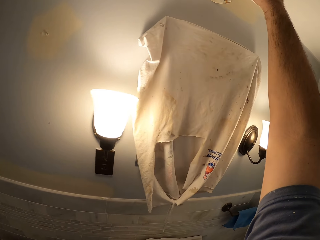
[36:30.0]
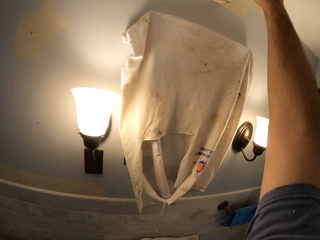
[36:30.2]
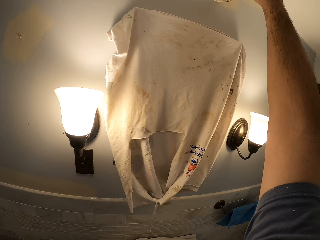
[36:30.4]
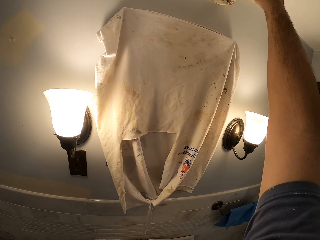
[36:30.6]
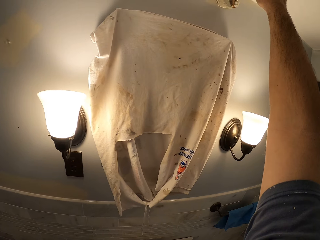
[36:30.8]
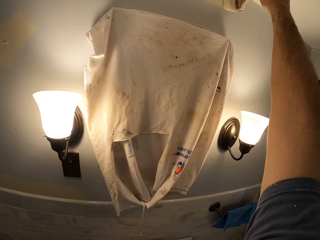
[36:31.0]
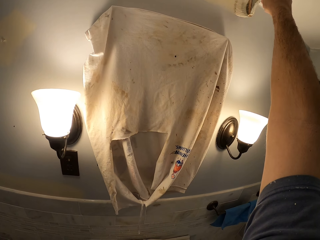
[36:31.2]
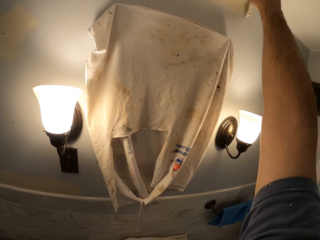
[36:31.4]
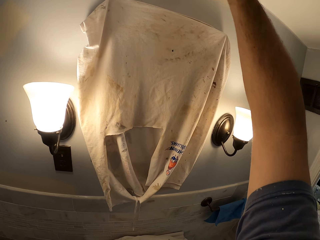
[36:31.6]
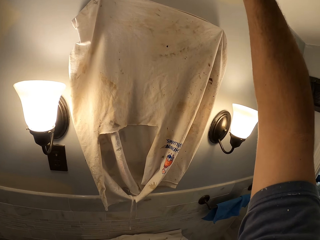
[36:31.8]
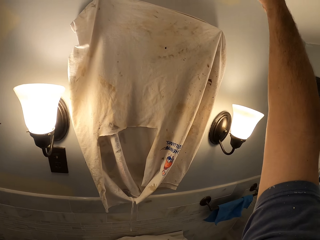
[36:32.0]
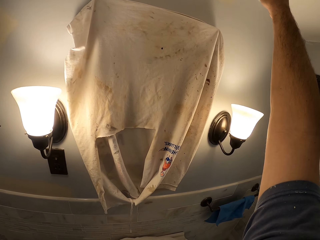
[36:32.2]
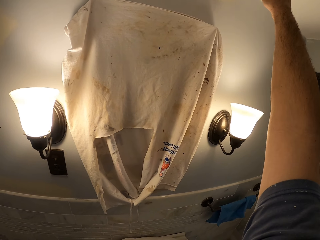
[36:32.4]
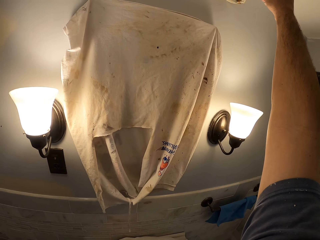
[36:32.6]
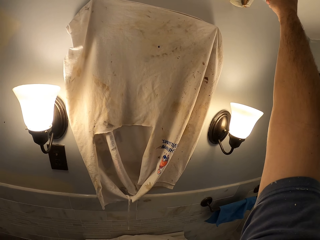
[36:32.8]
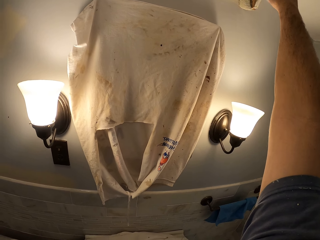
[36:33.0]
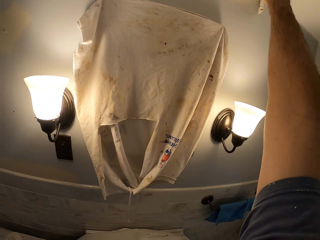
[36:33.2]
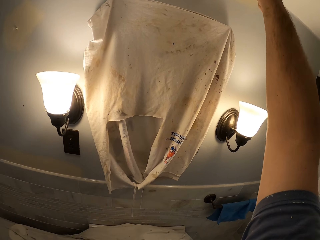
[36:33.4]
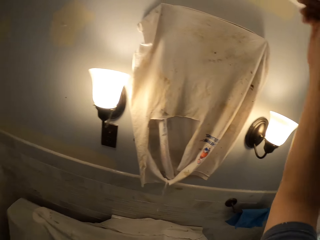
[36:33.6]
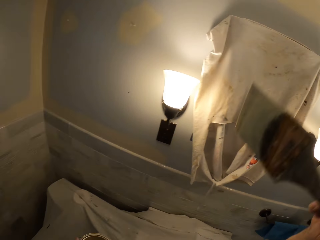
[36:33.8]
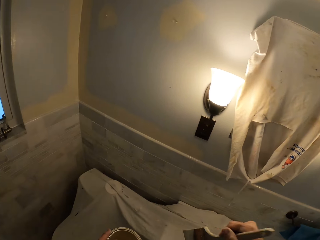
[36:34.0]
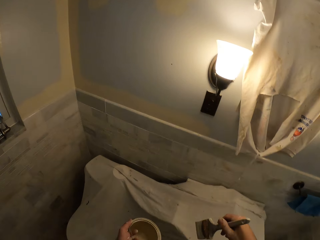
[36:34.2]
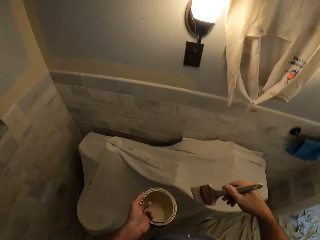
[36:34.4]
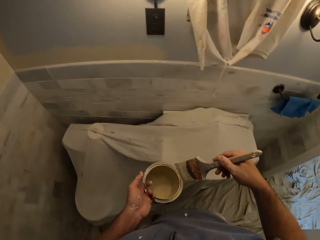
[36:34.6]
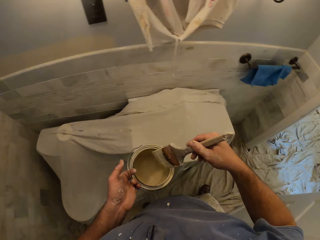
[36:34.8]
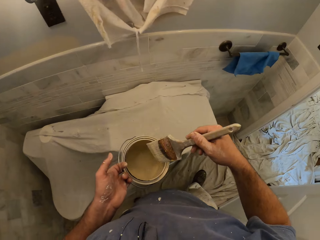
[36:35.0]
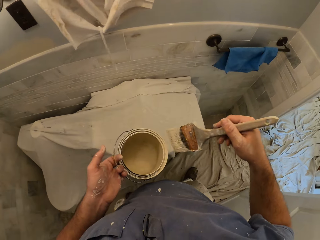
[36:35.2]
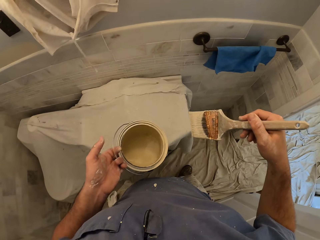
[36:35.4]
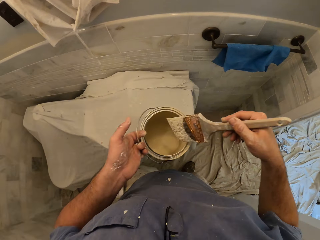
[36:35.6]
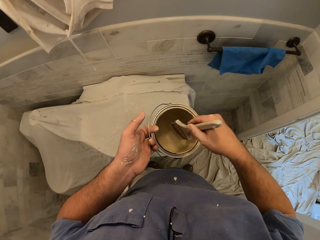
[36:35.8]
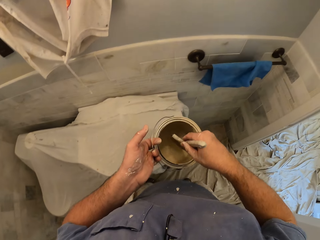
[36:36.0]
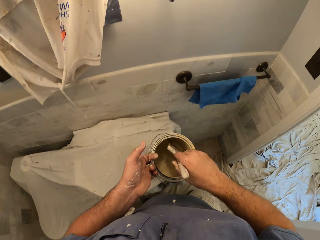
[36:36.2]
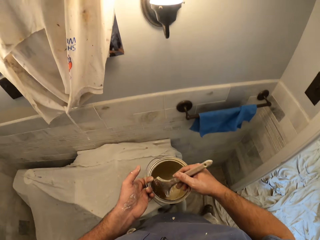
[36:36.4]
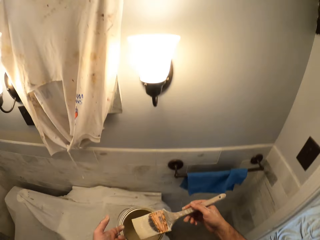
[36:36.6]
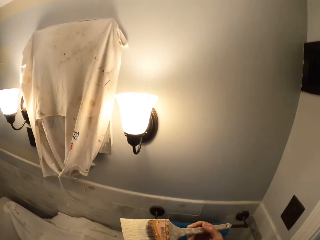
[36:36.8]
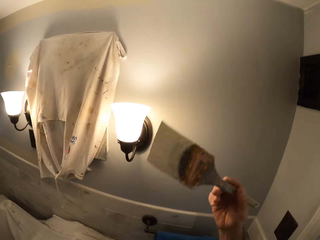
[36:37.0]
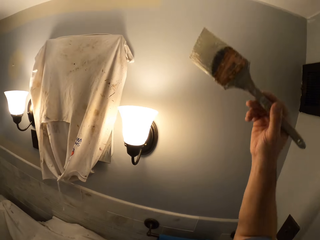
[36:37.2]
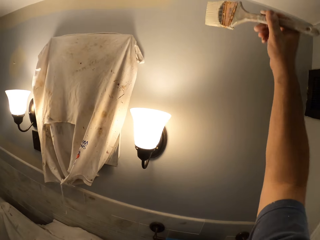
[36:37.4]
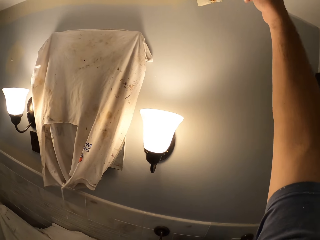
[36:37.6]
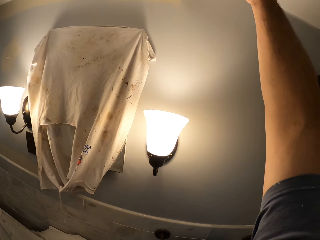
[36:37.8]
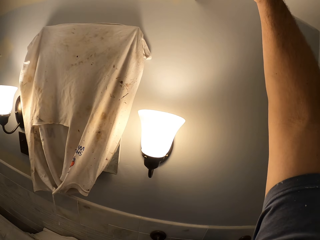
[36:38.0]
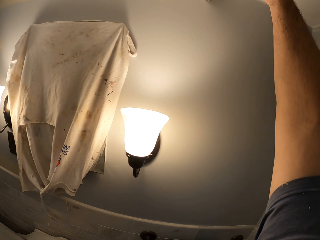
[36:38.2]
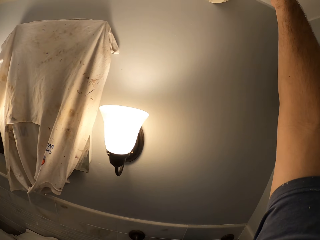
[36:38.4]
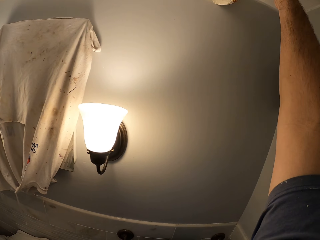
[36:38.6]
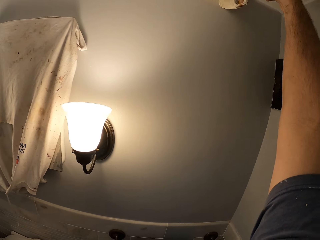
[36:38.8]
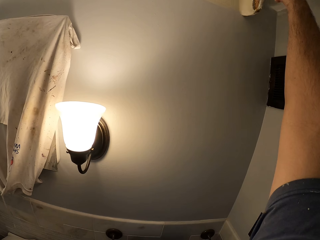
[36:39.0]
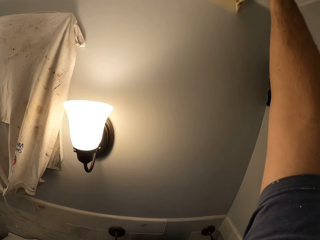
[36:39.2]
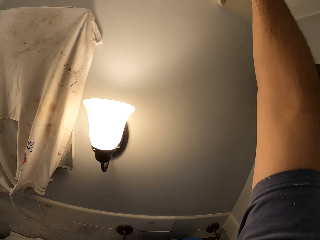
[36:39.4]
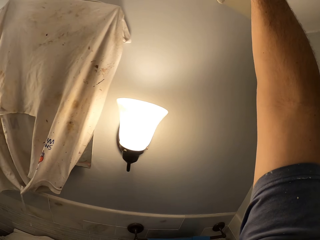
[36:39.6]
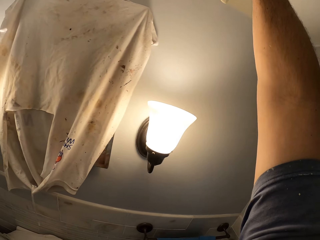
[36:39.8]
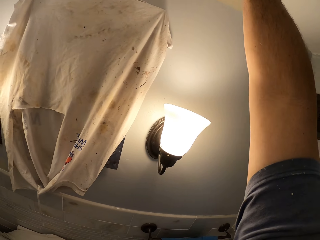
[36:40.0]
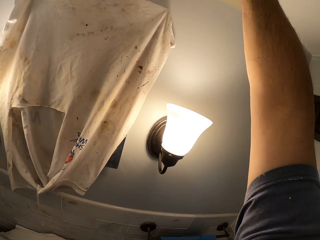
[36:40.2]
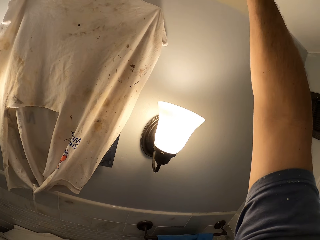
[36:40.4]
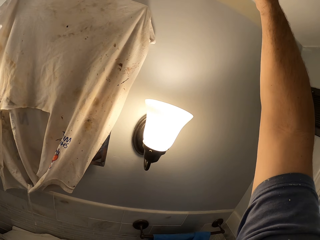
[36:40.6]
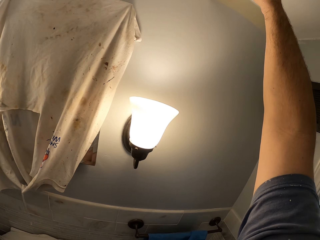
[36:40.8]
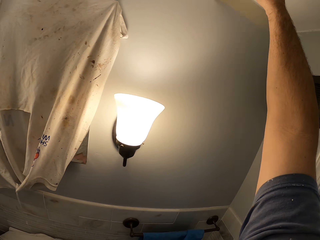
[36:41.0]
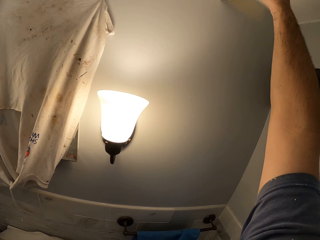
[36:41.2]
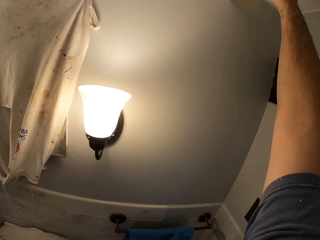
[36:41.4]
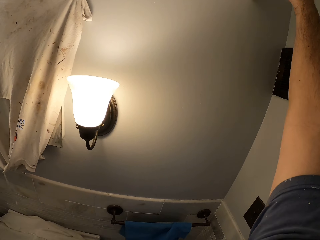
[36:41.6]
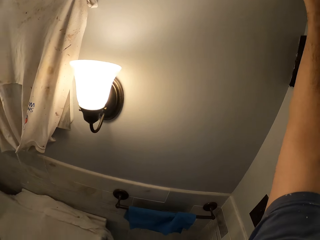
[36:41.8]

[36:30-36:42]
The camera wearer moves the paint brush towards the paint can. He makes some steps. He dips the paint brush in the paint can. He paints the wall with the paint brush in his right hand.

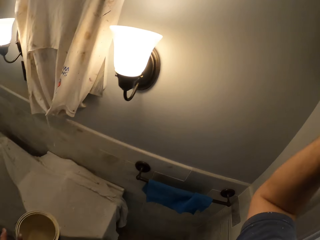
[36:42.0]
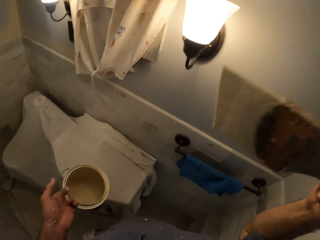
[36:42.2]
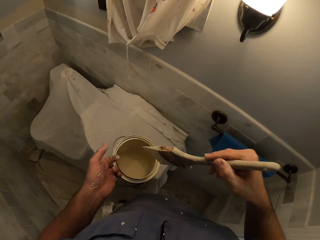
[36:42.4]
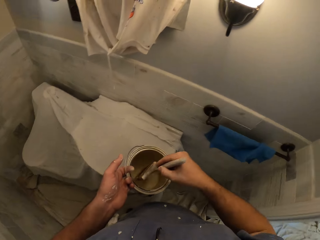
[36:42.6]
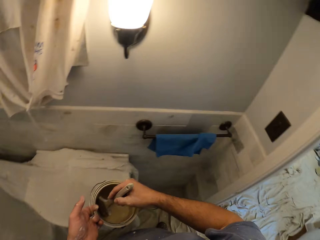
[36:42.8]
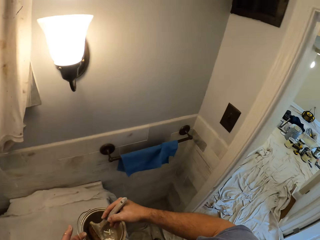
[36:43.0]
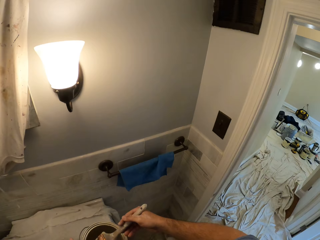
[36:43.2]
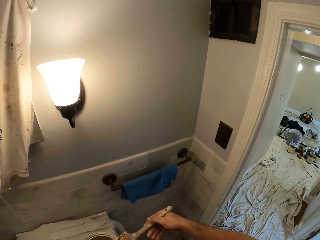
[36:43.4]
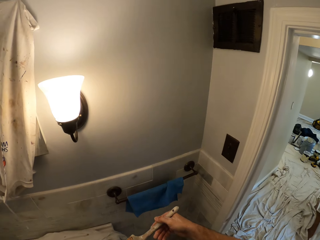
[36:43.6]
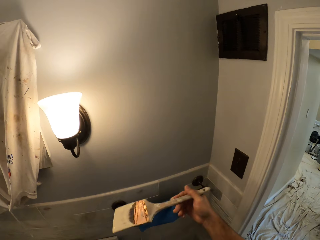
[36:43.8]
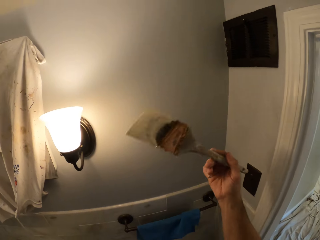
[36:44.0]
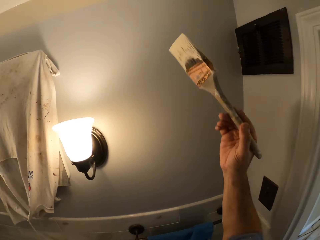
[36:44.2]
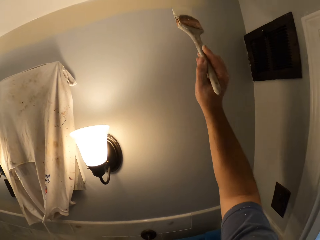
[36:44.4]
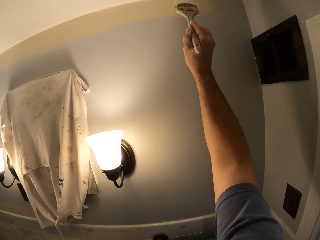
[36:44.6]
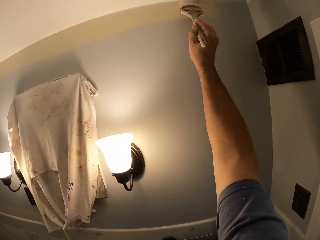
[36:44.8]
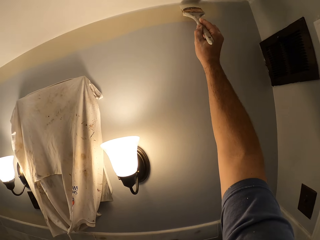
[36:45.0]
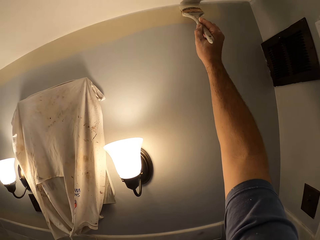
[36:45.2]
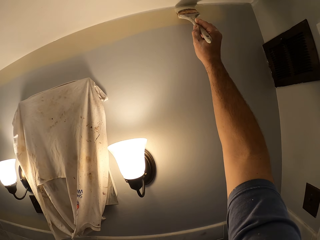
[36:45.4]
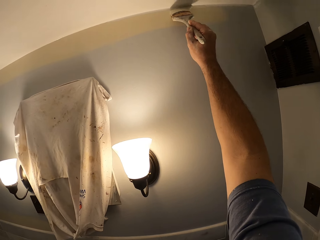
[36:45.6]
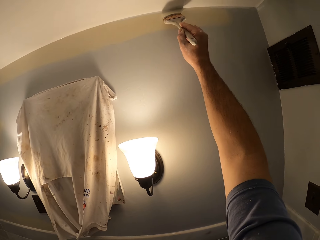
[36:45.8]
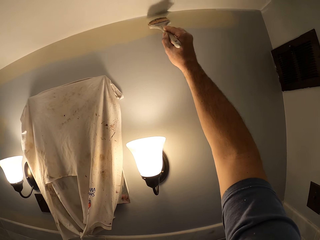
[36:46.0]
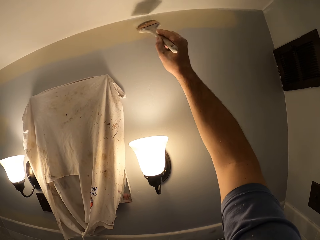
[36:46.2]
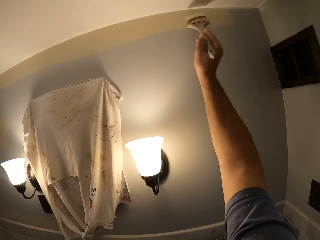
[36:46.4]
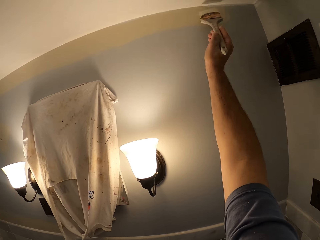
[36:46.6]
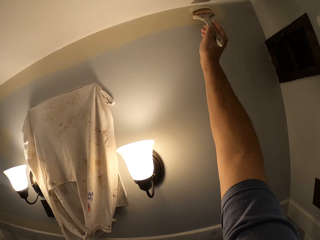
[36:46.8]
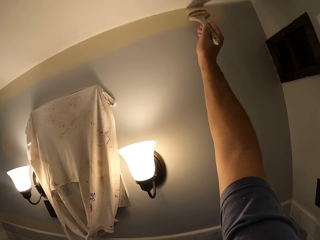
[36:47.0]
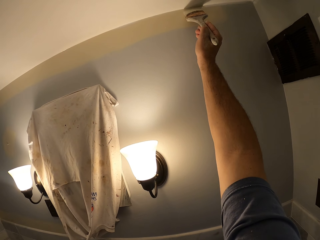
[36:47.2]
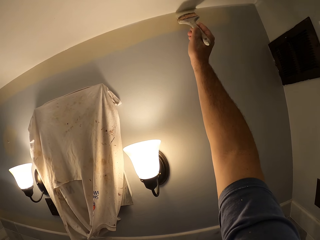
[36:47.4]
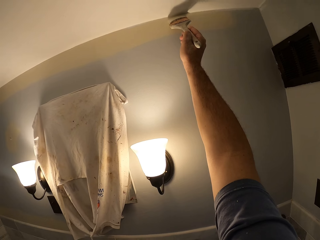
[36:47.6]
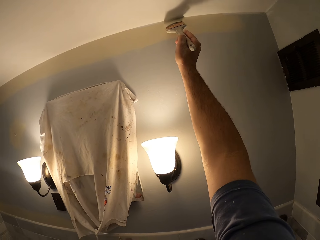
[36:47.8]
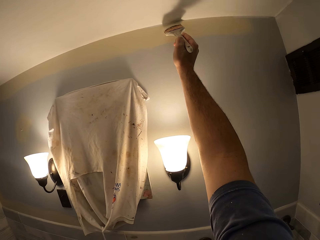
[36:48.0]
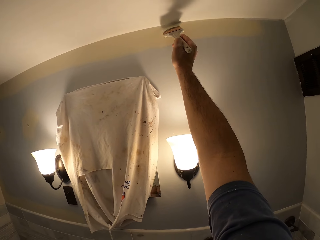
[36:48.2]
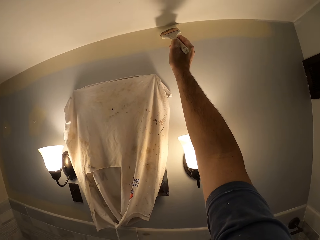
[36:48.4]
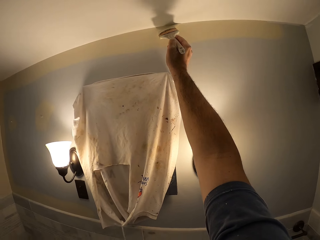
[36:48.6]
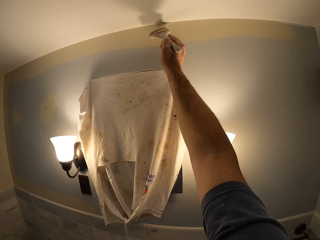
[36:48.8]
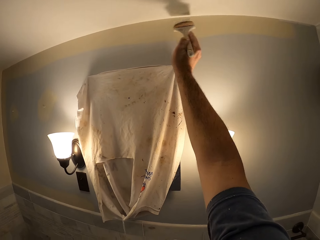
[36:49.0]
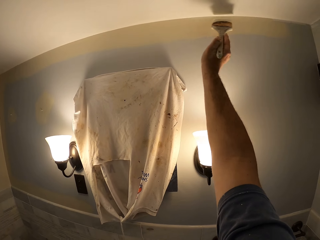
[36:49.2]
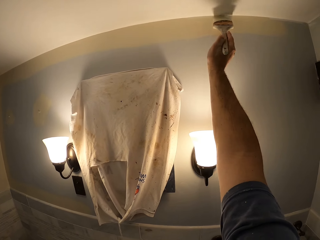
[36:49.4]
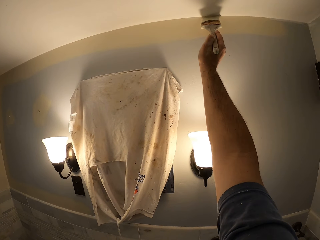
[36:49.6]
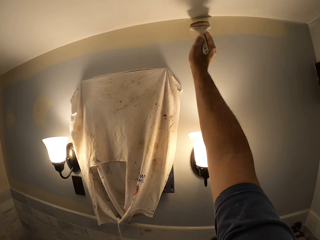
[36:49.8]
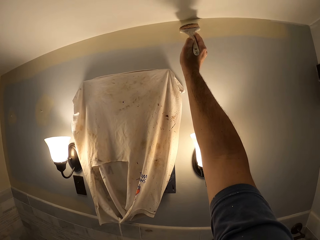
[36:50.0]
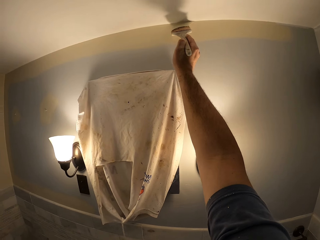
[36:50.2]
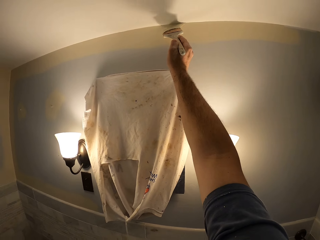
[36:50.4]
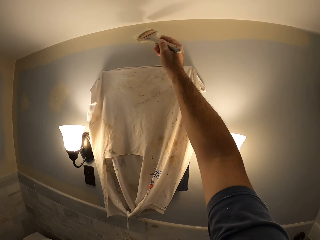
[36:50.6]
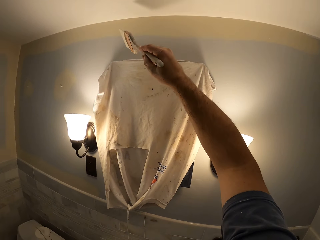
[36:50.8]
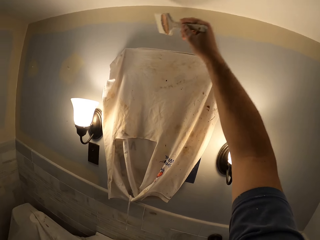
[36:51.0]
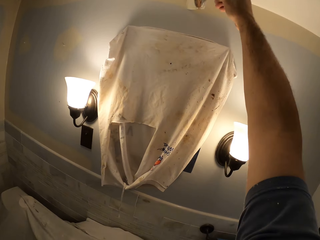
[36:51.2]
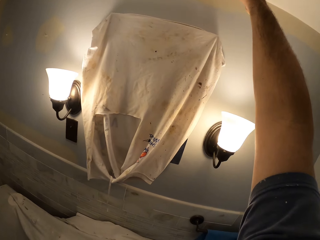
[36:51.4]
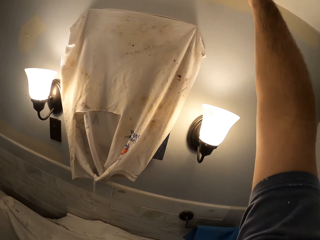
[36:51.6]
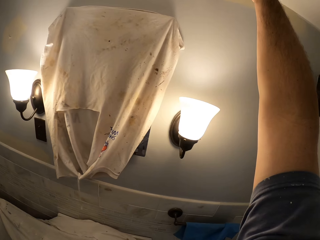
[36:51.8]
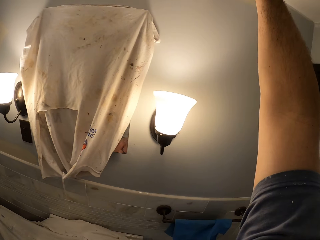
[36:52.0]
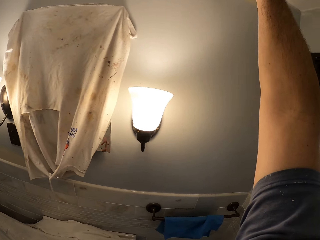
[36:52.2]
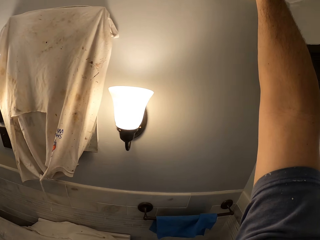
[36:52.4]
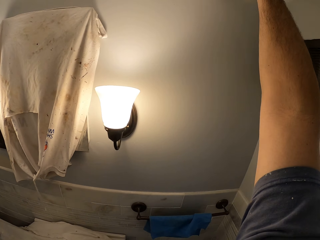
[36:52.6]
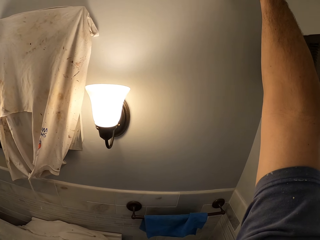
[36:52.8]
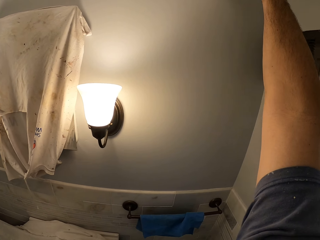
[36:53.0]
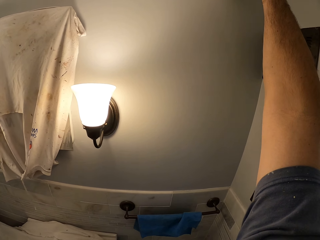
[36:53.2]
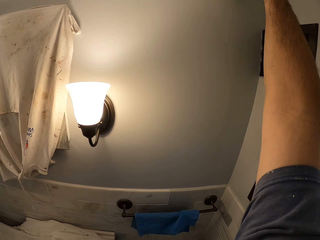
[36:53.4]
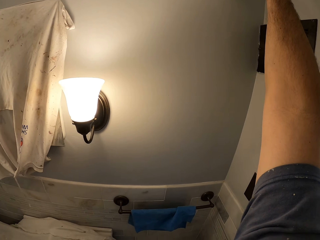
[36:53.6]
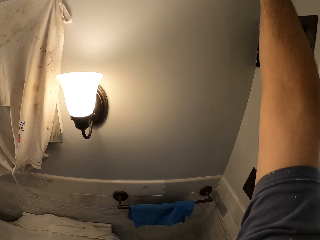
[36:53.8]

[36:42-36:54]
The camera wearer dips the paint brush in the paint can. He paints the wall with the paint brush in his right hand.
